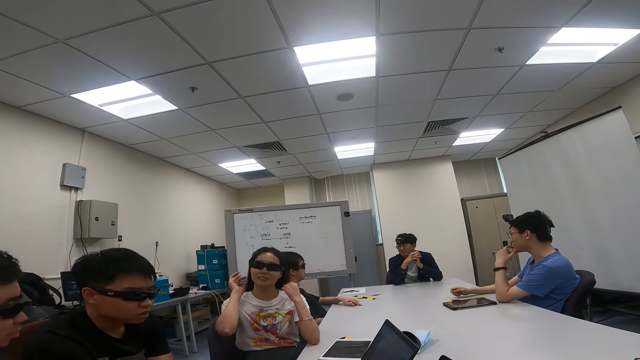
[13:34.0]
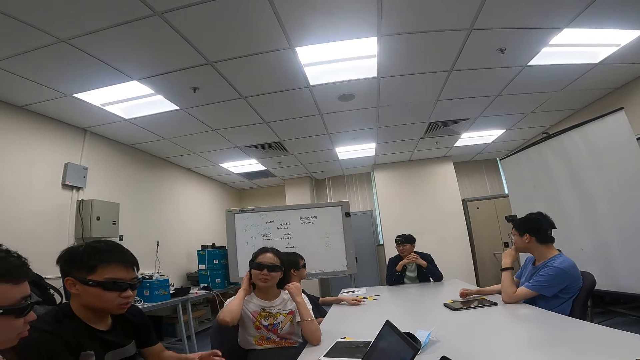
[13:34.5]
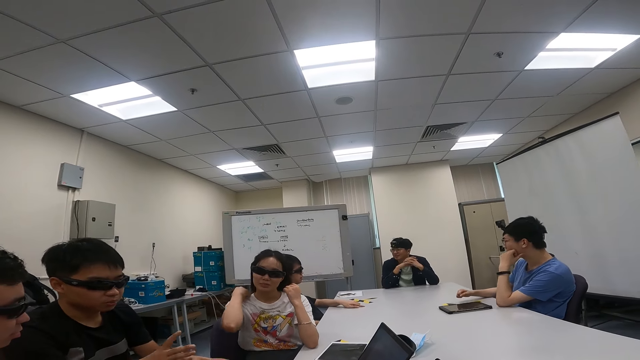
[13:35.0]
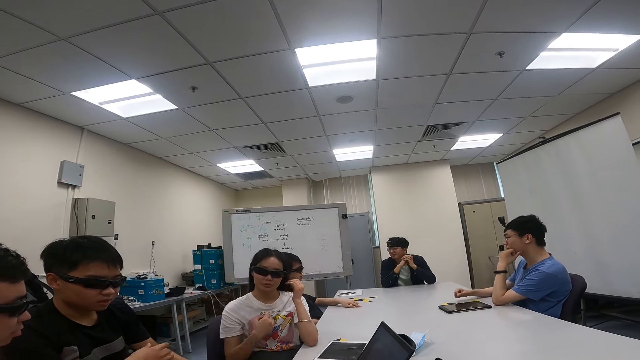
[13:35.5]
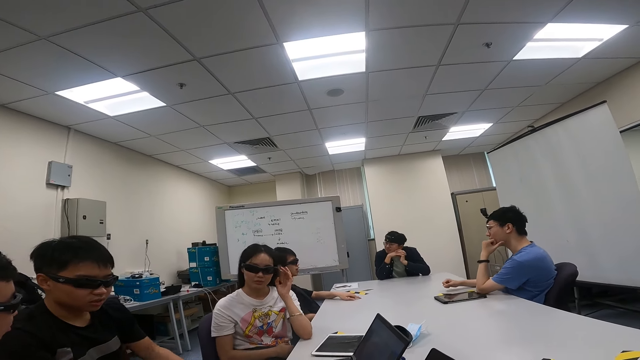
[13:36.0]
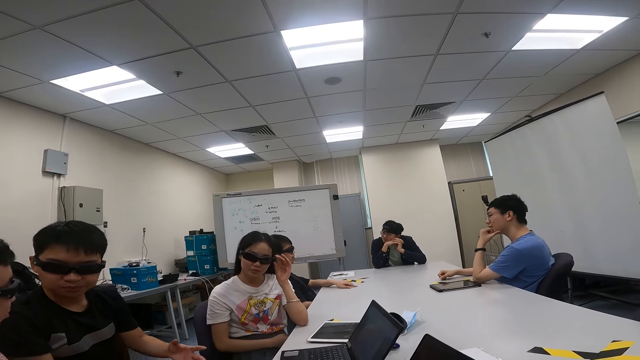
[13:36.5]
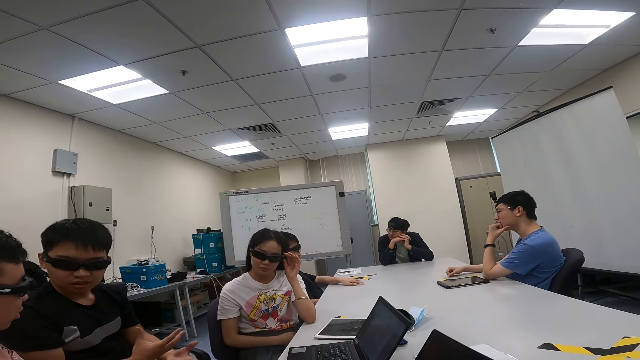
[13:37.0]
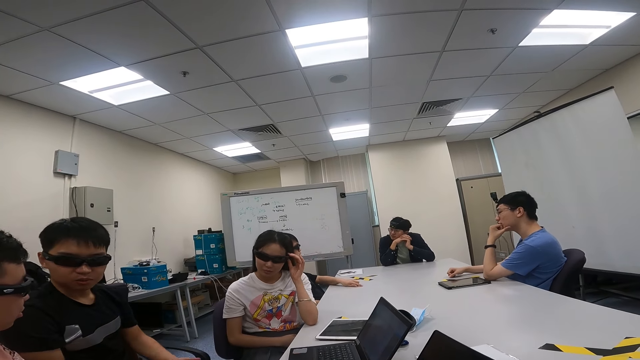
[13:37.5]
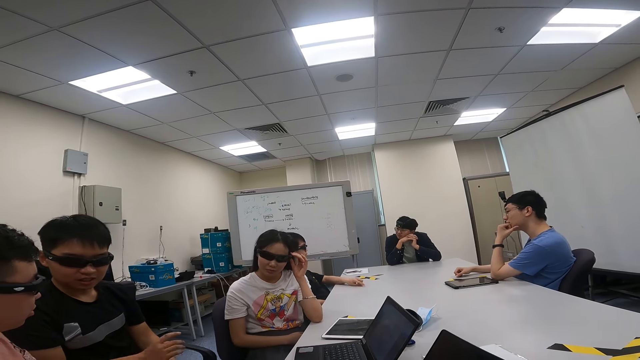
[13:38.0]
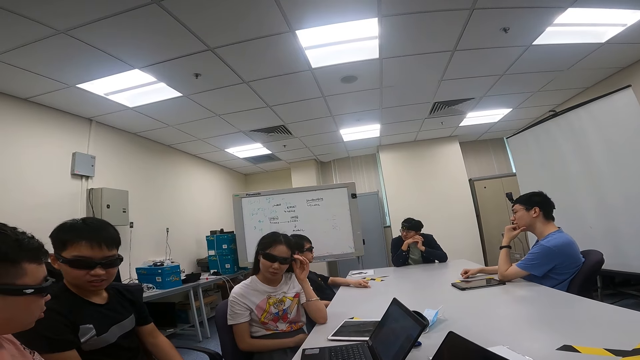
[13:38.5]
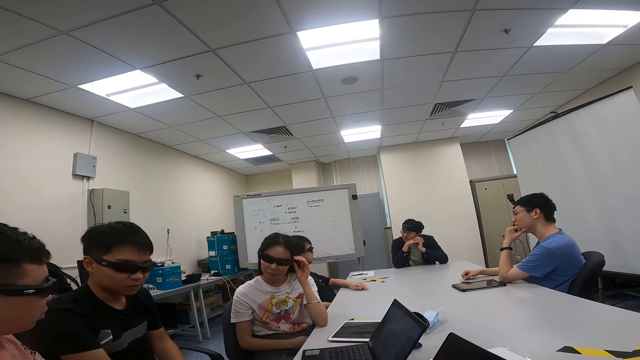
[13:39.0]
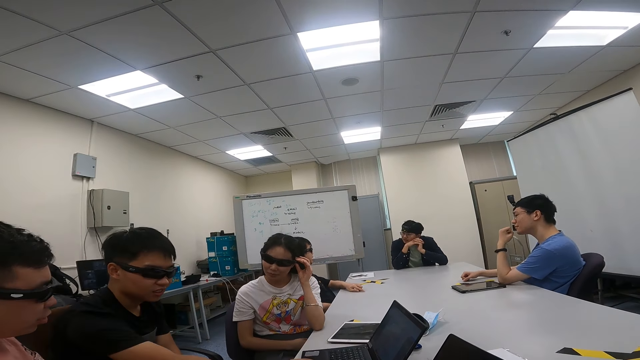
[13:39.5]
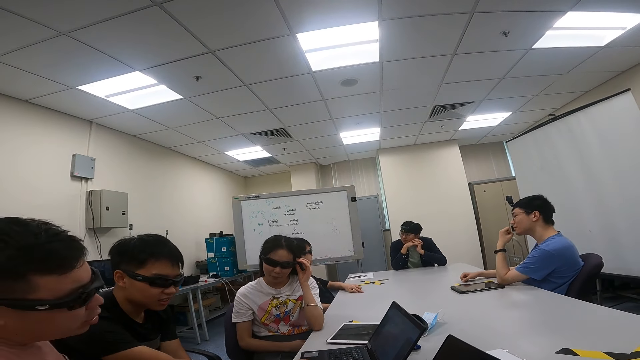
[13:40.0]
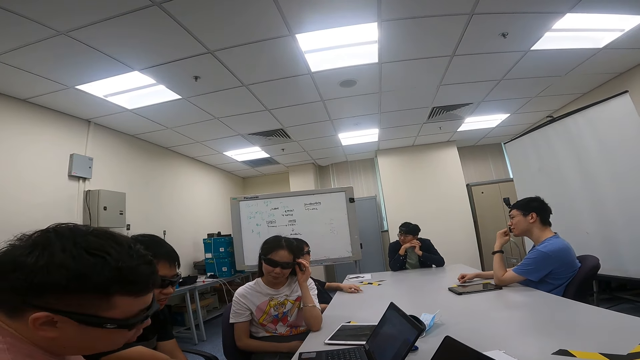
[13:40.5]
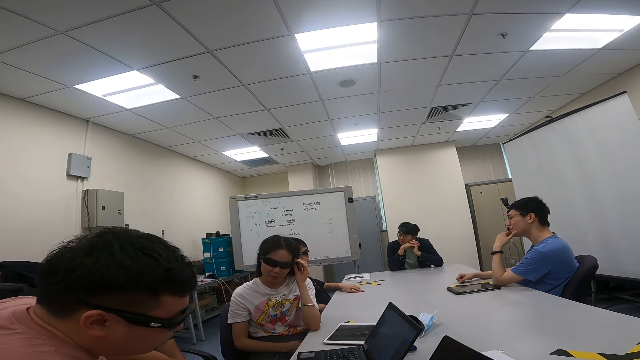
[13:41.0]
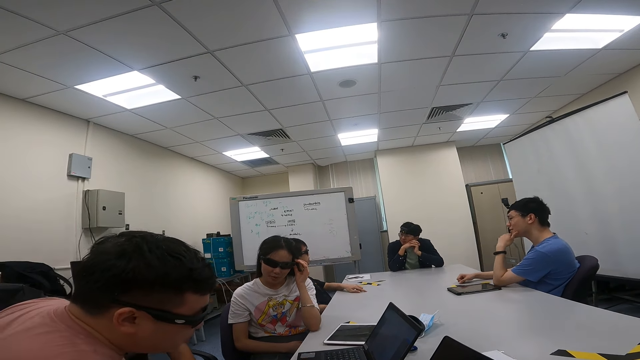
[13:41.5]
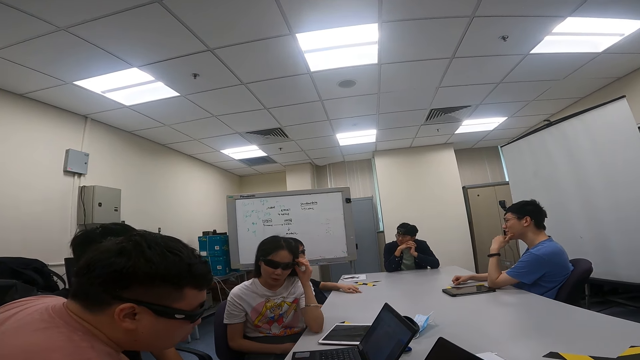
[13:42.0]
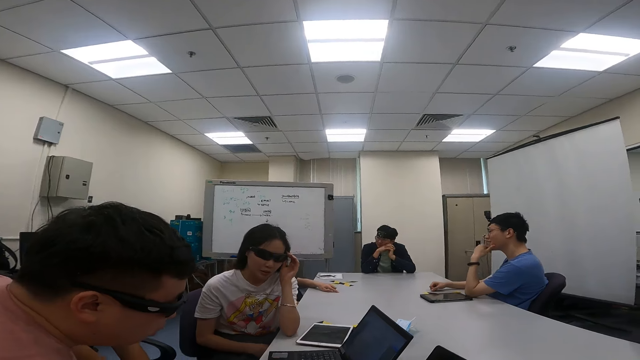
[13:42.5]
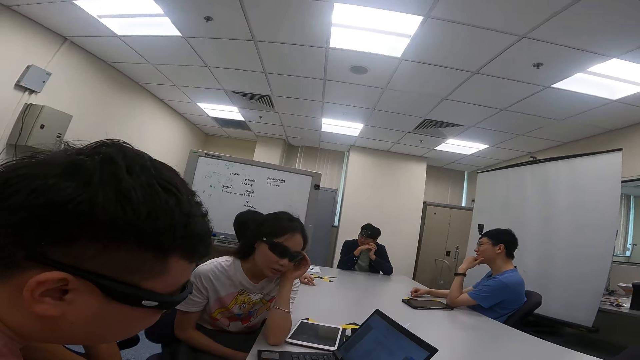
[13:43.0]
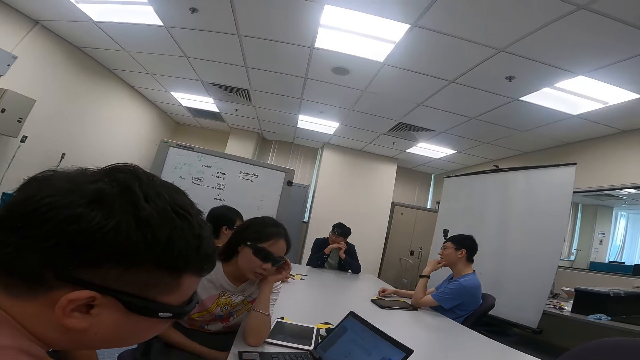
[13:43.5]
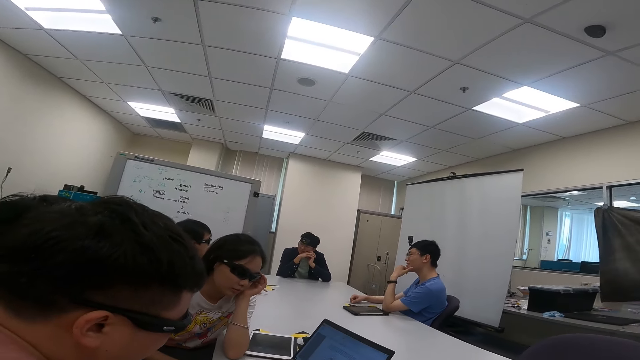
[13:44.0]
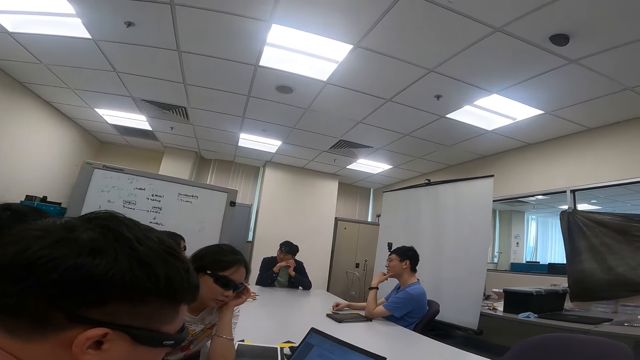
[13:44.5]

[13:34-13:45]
A person talks to another person. A third person touches her goggles. A man checks his laptop together with another man and a woman. The third person and the second person look at the laptop.

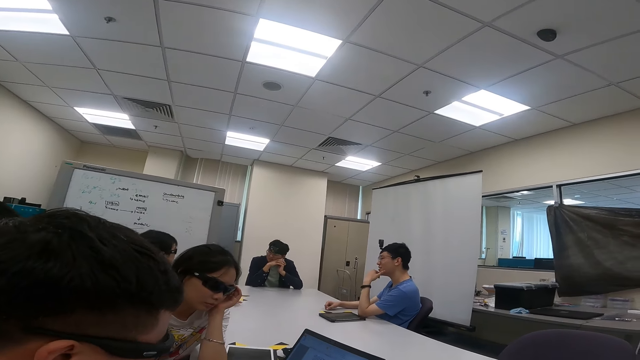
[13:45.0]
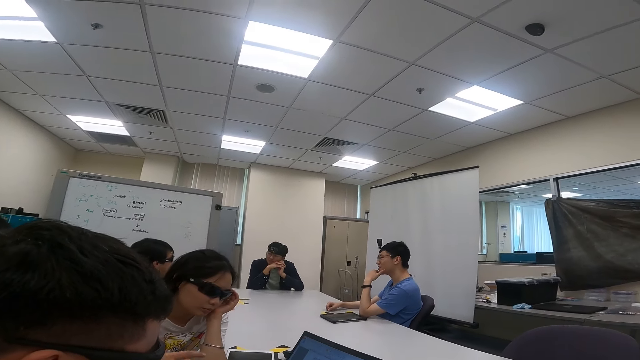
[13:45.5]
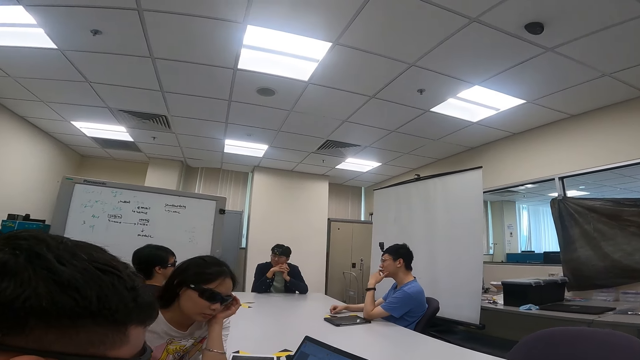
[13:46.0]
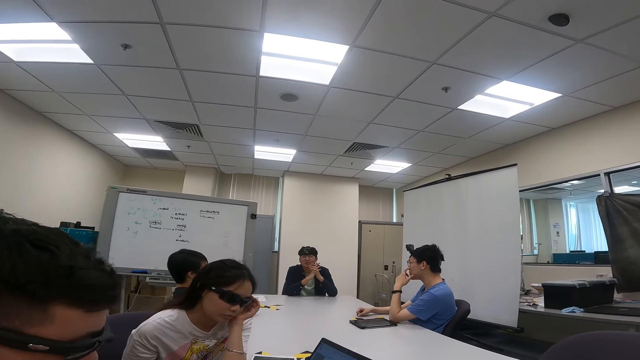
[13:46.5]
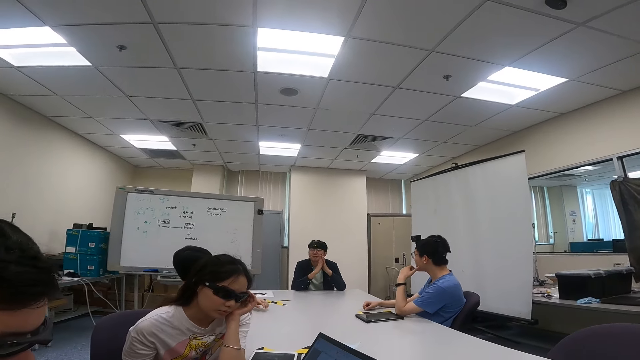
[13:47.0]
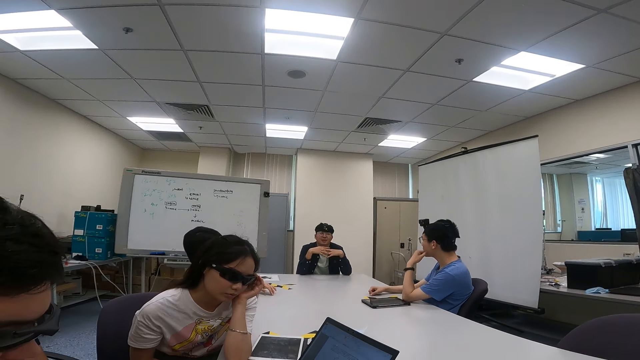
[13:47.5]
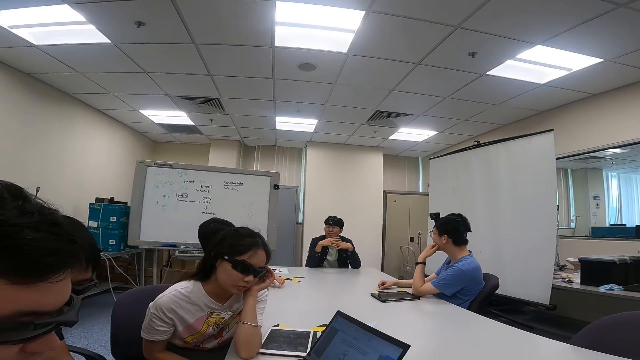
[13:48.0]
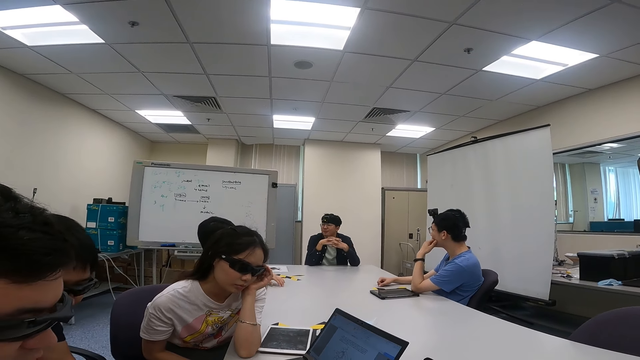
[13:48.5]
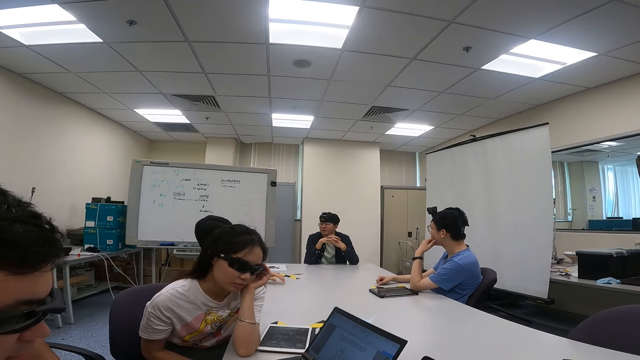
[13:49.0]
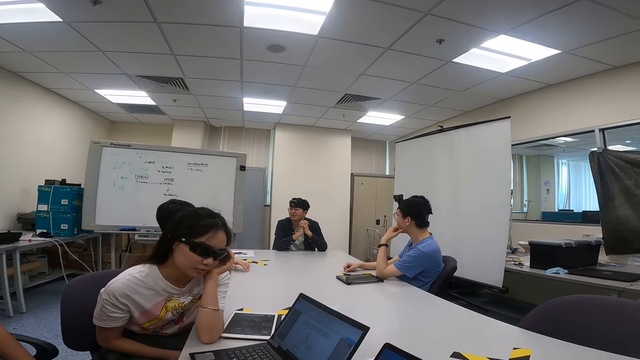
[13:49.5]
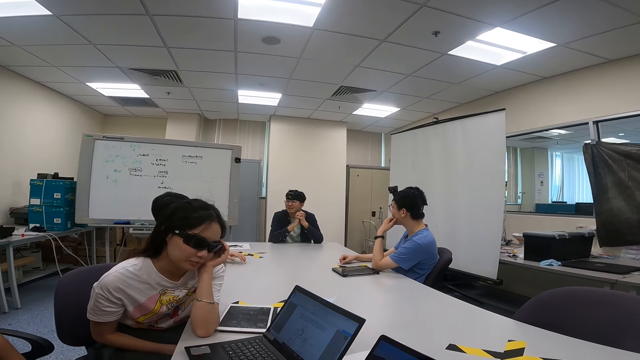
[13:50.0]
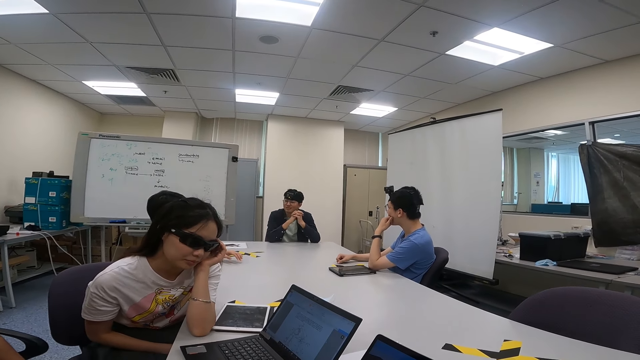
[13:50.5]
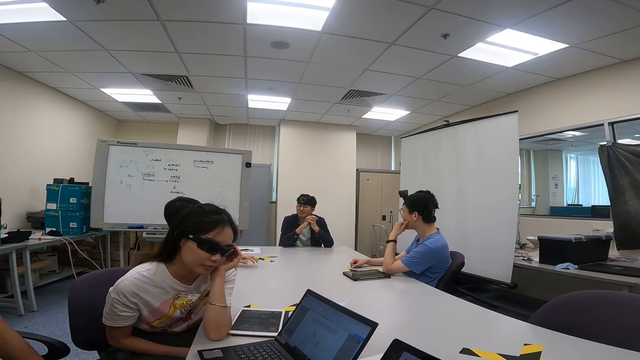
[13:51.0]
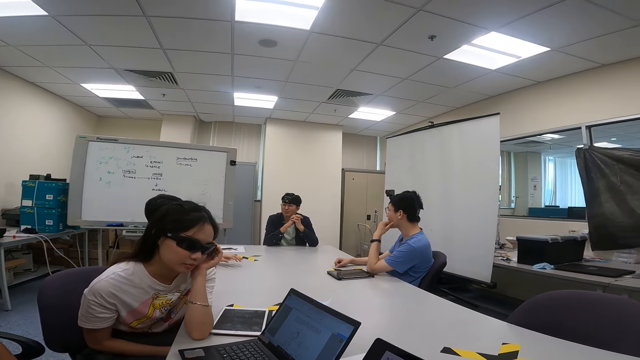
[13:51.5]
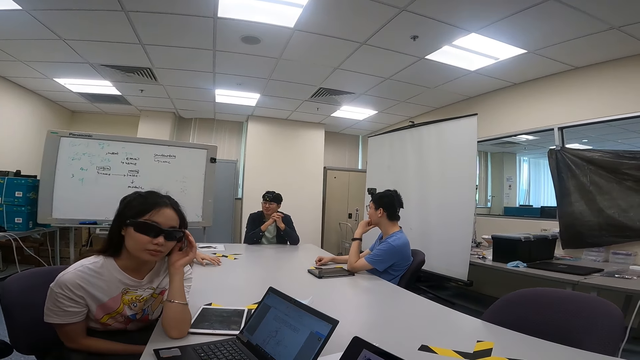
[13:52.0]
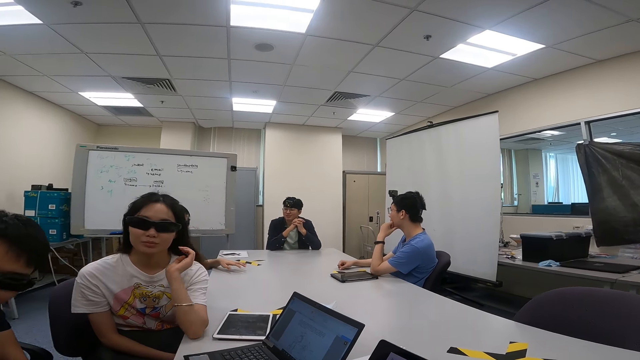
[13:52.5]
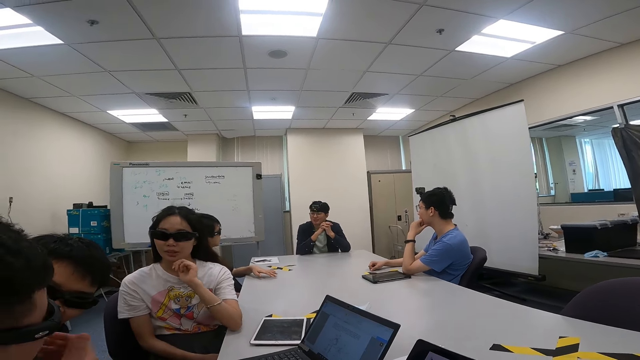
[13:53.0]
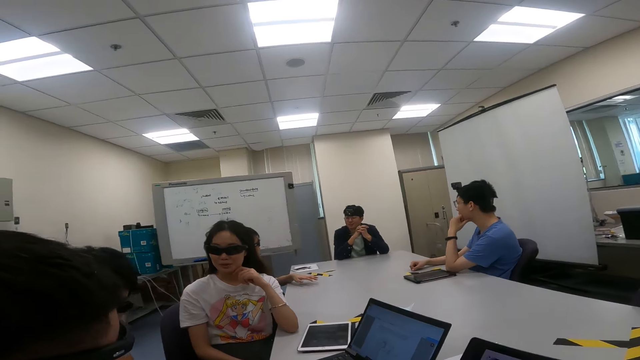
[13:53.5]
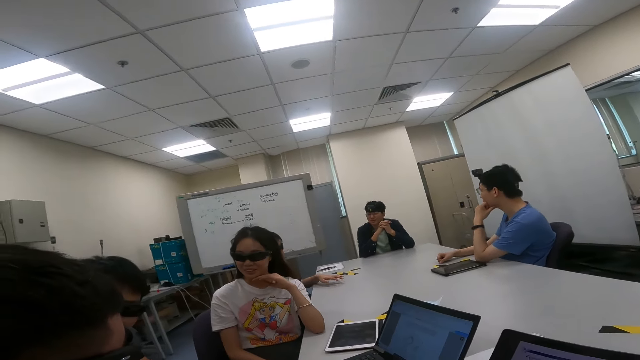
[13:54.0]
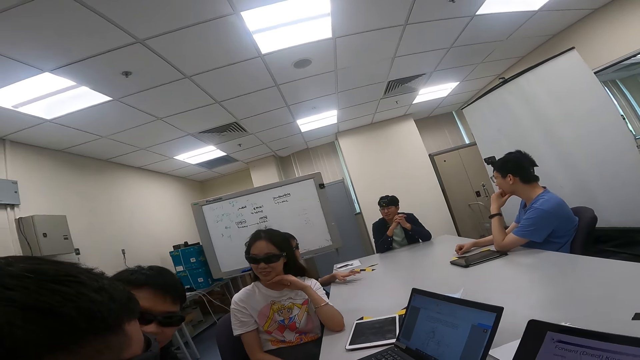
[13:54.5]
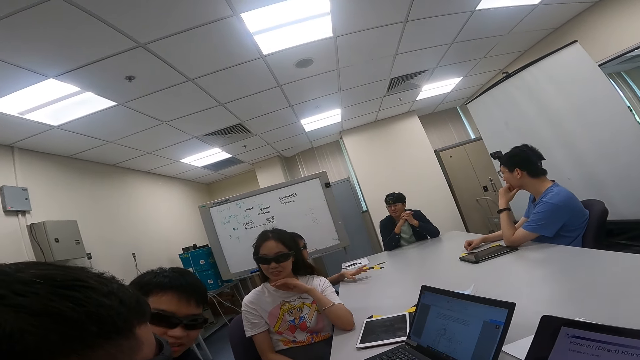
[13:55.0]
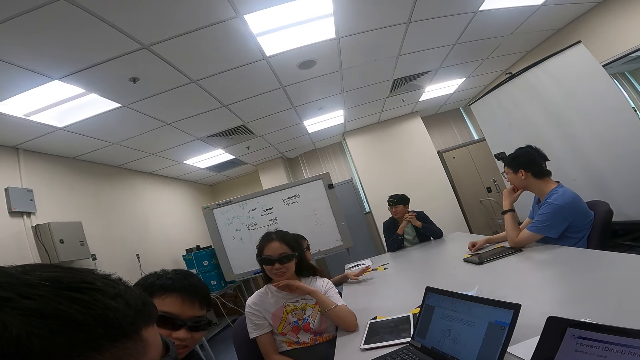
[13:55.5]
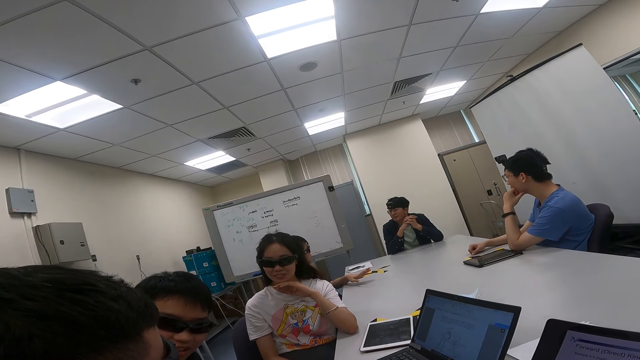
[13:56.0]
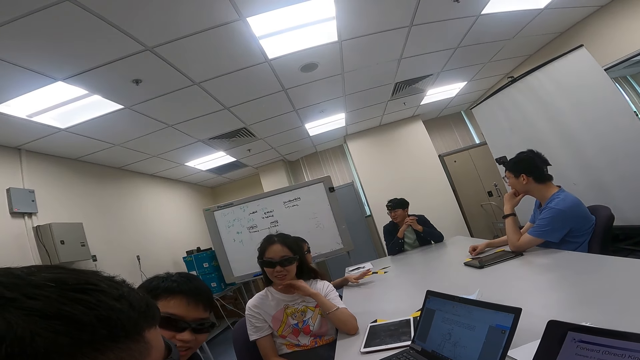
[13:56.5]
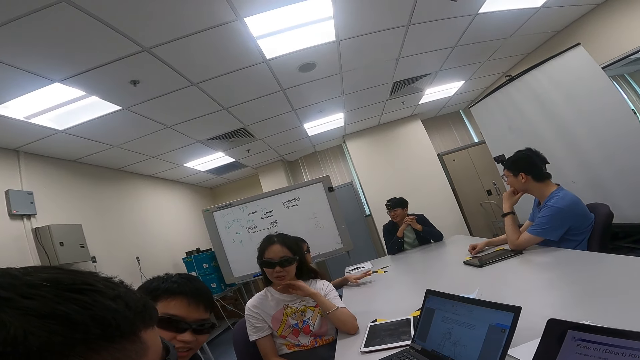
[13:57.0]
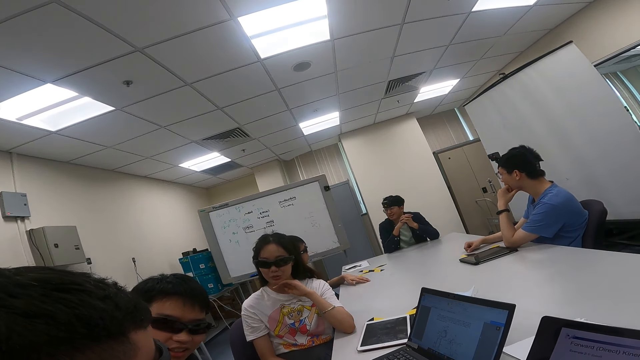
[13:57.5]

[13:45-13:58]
A lady holds her head. A person talks to another person and a third person. The lady looks at a man and another man.
